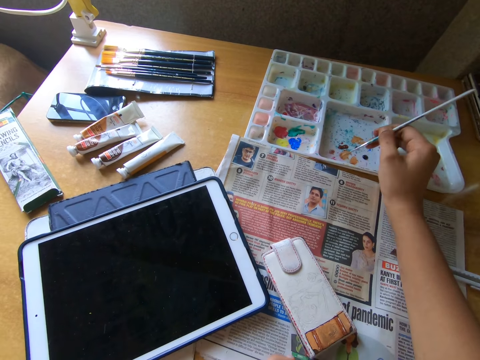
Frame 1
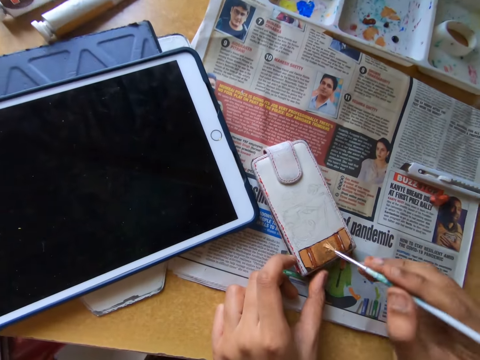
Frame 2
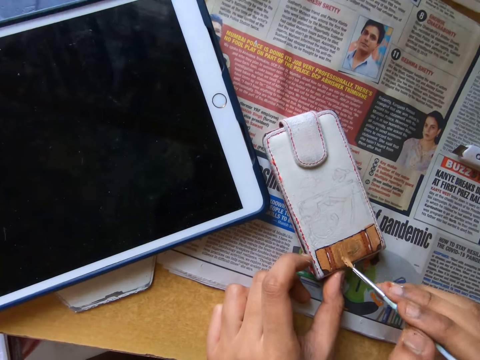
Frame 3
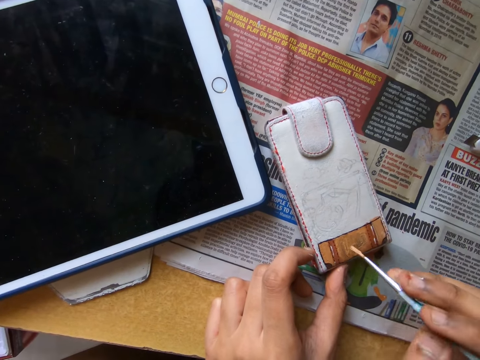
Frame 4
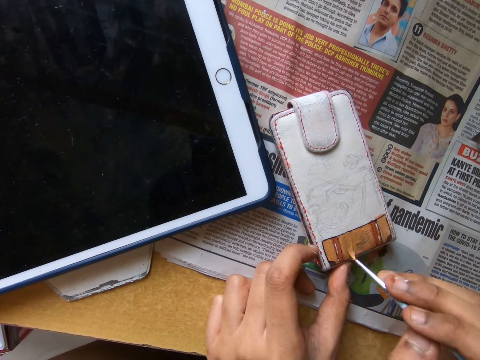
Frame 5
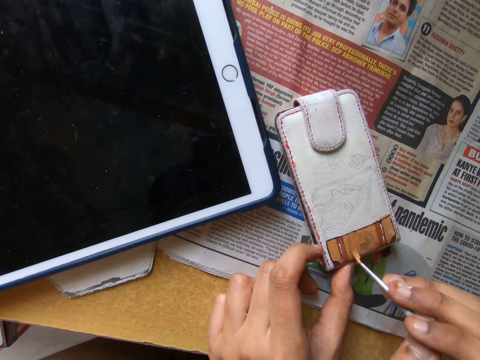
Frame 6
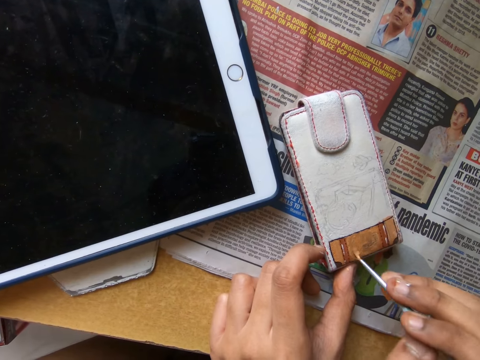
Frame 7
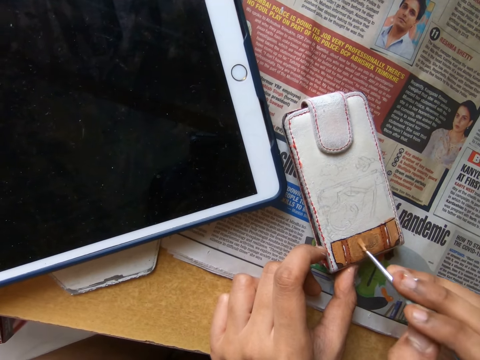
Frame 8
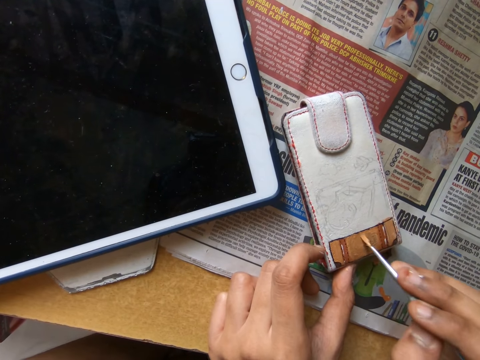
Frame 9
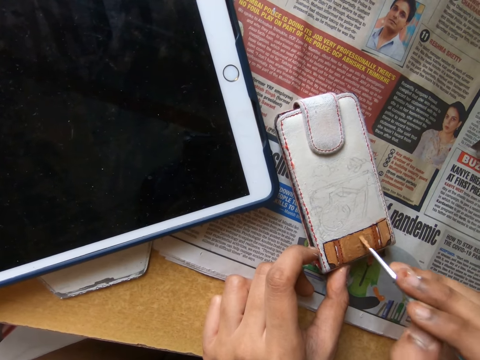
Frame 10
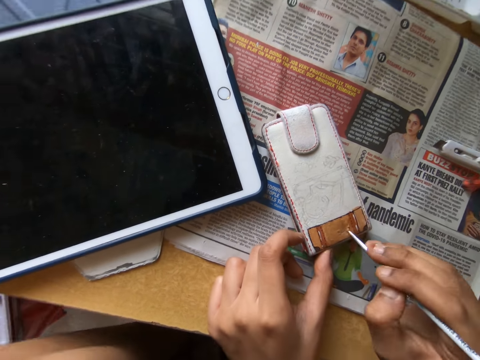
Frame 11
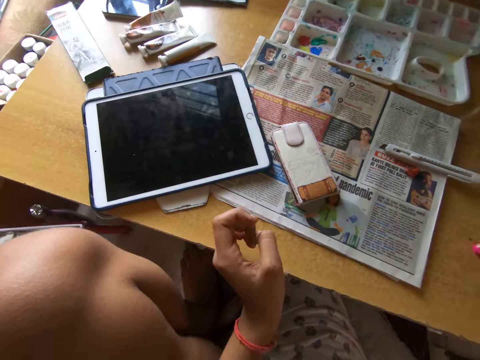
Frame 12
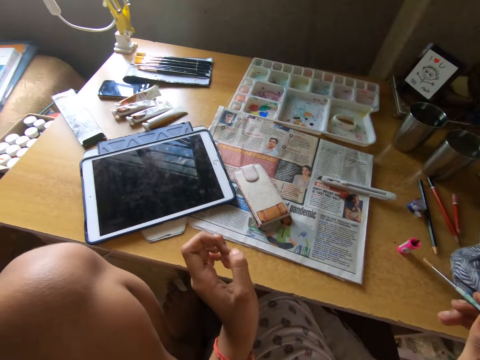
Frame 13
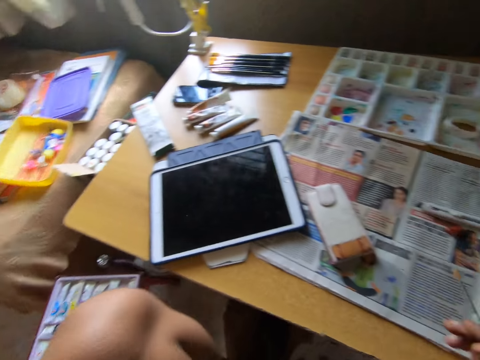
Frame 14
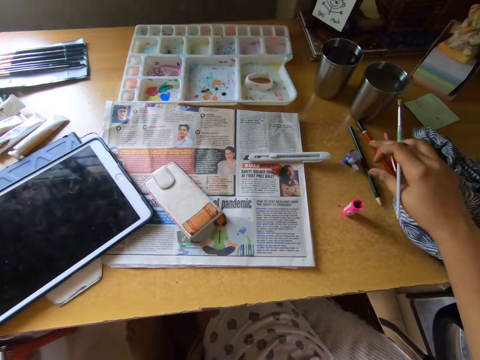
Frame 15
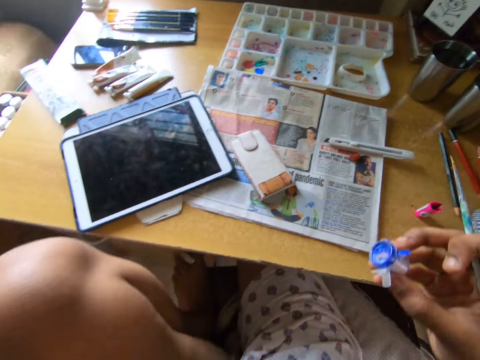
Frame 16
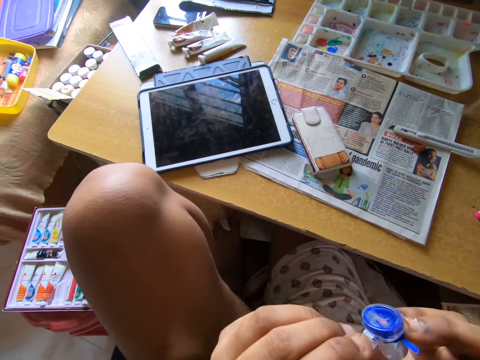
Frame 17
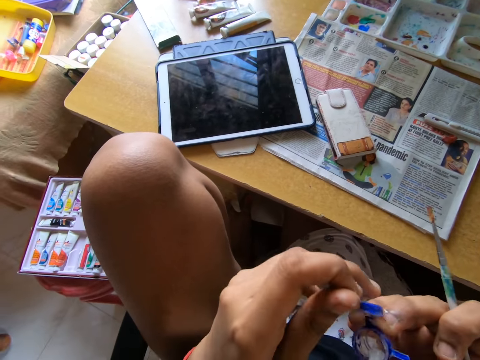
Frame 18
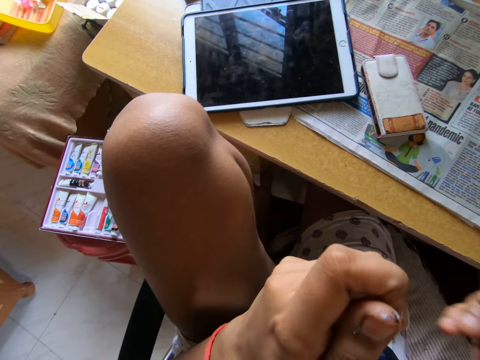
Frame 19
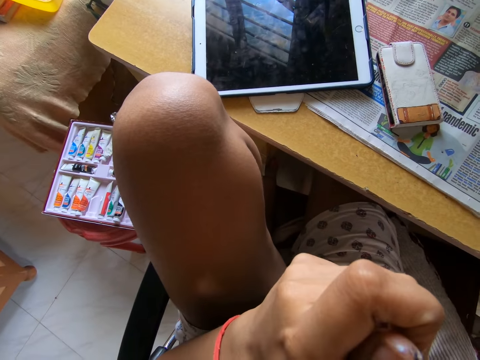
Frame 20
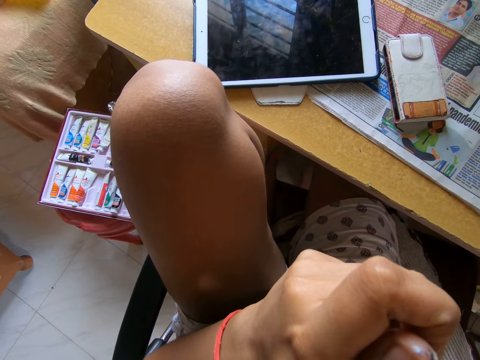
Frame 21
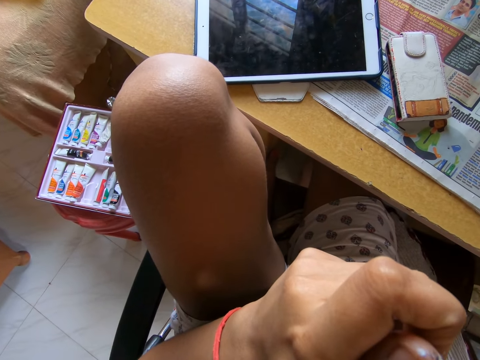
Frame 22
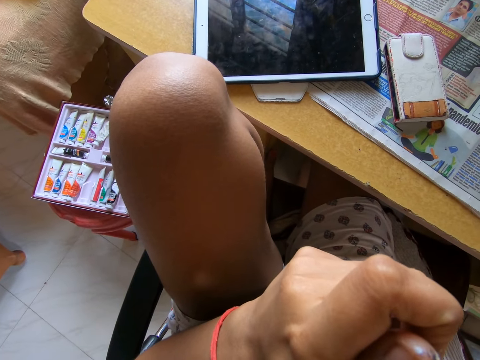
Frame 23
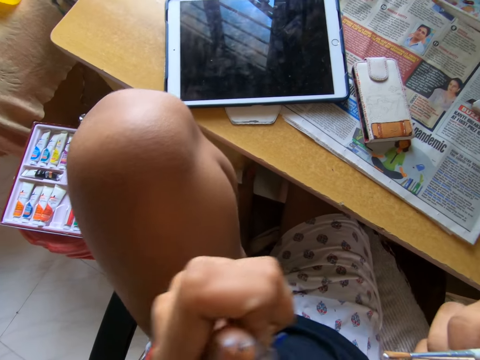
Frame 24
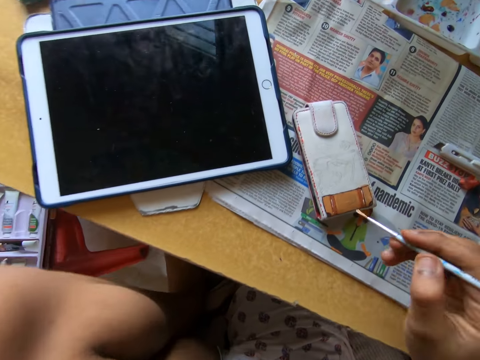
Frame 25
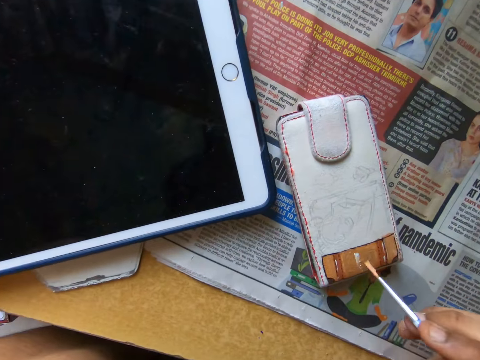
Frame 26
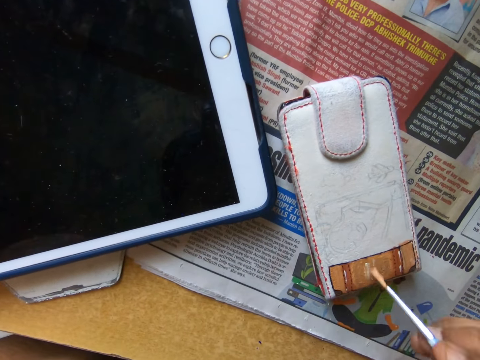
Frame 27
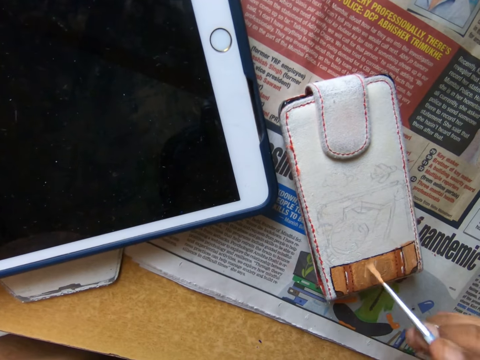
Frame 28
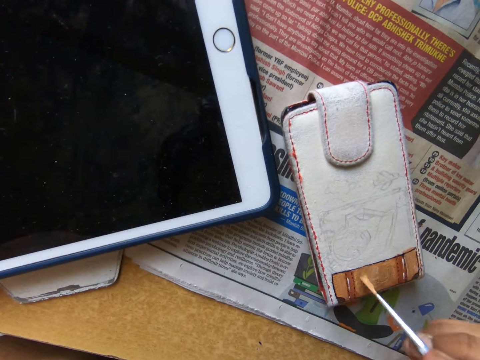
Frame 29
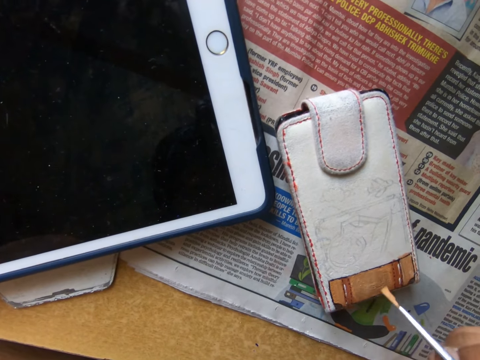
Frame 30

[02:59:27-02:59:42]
The camera wearer paints the pouch on the table with the paintbrush in his right hand. He looks around a room. He picks up a paint container or bottle from the table with his right hand. He opens the paint container with both hands. He scoops paint from the paint bottle with the paintbrush. He paints the pouch on the table with the paintbrush in his right hand.

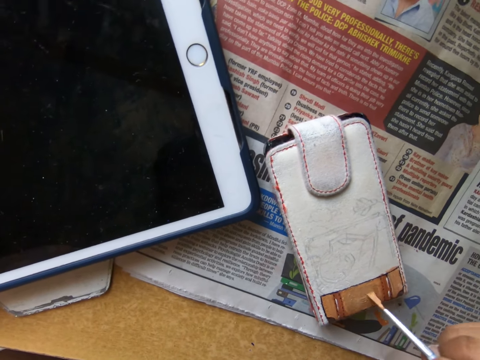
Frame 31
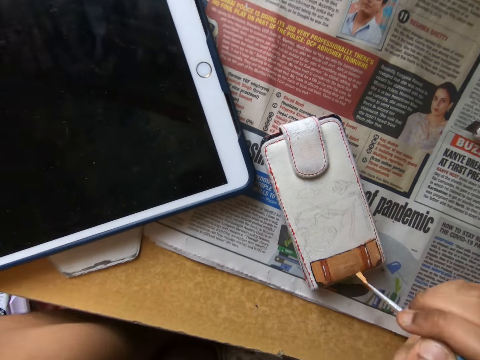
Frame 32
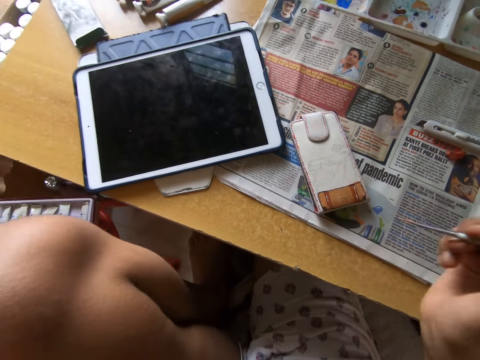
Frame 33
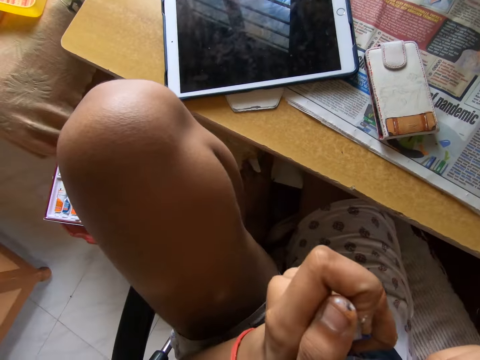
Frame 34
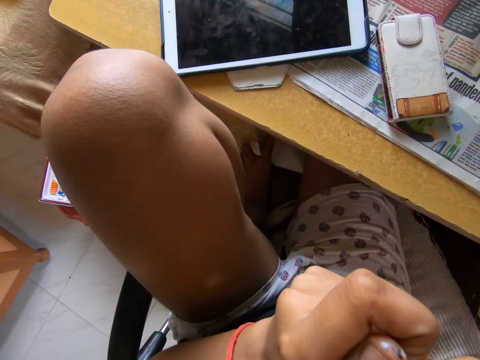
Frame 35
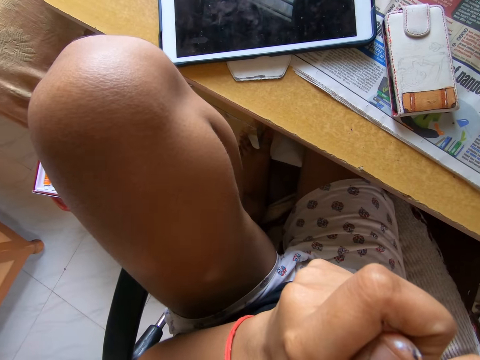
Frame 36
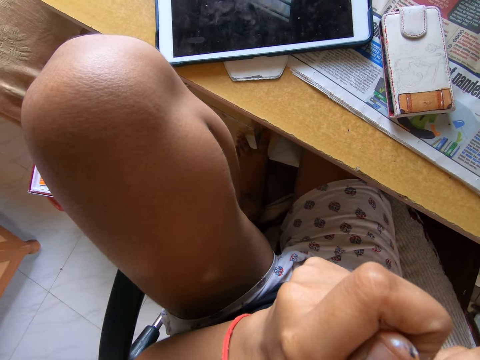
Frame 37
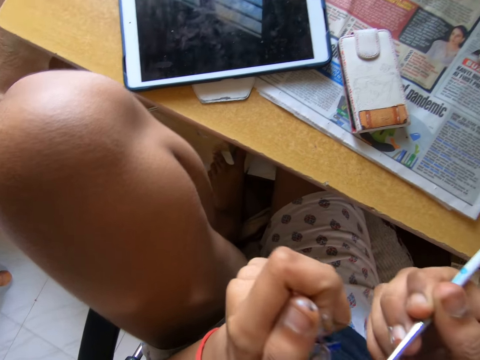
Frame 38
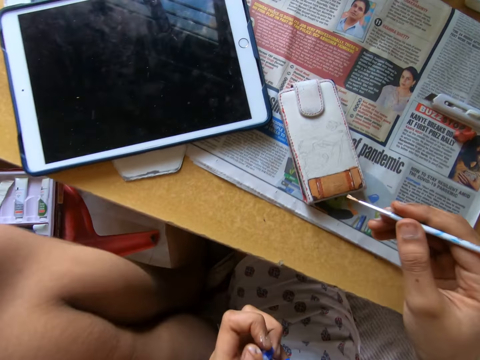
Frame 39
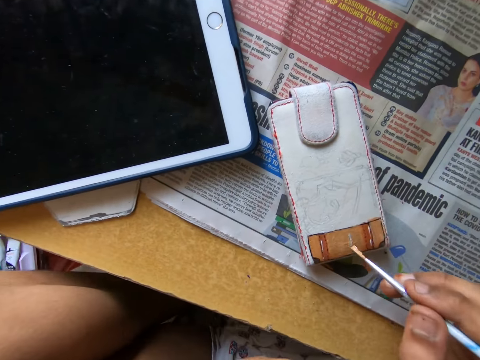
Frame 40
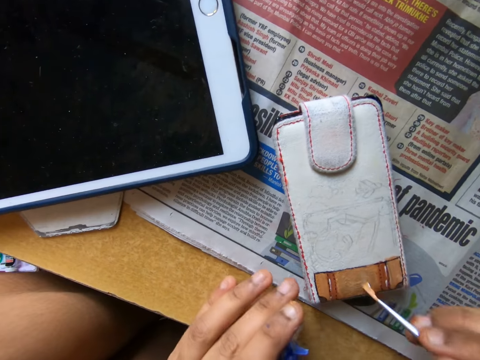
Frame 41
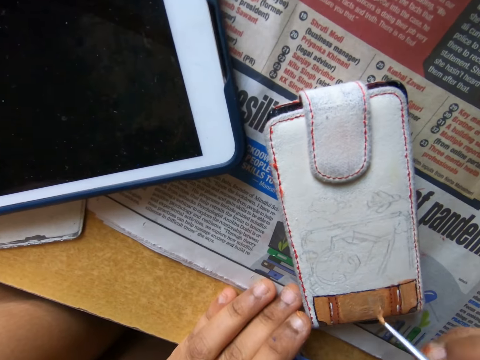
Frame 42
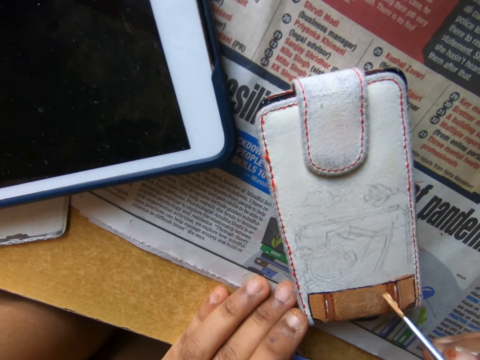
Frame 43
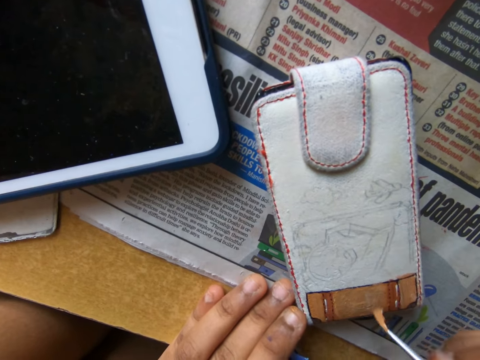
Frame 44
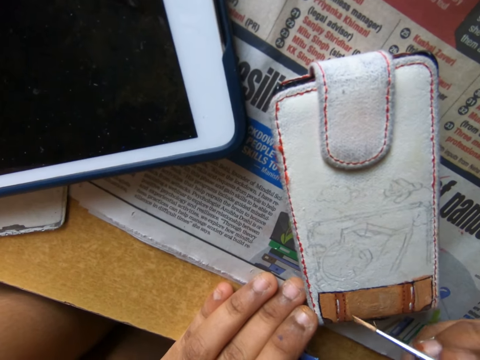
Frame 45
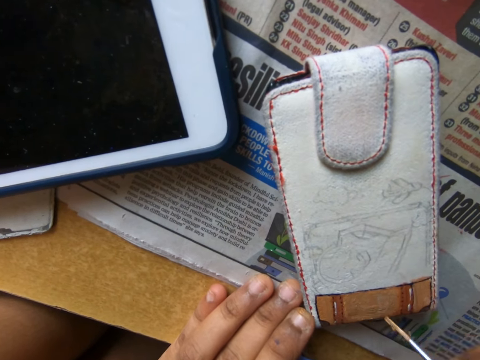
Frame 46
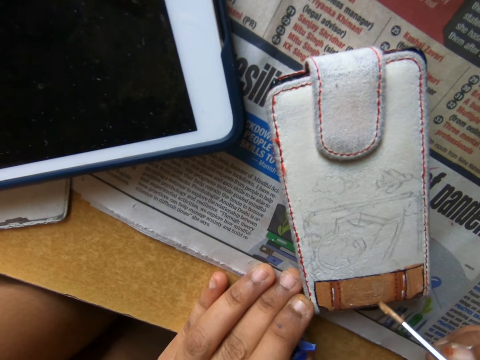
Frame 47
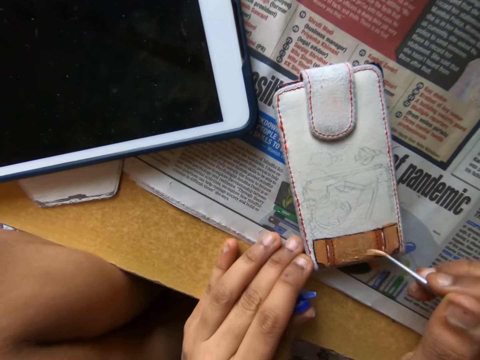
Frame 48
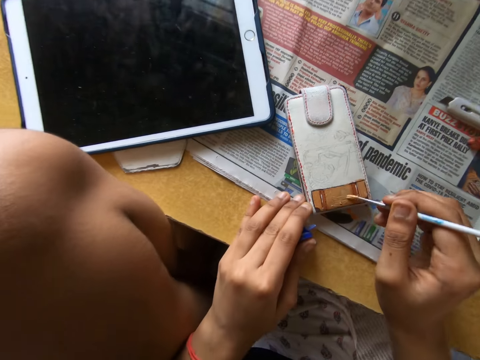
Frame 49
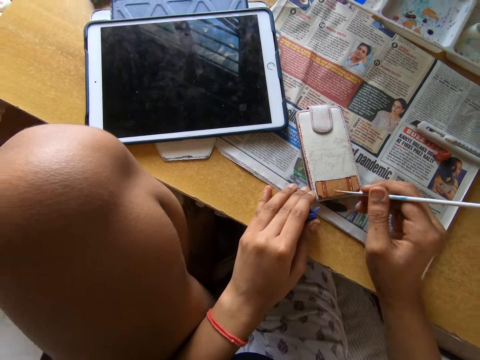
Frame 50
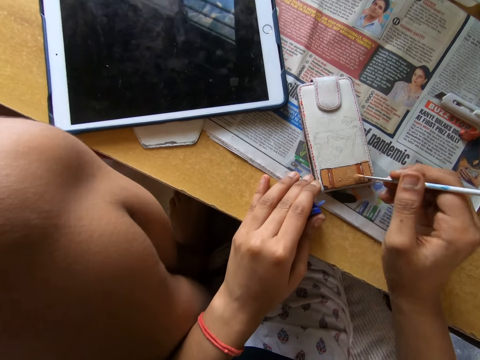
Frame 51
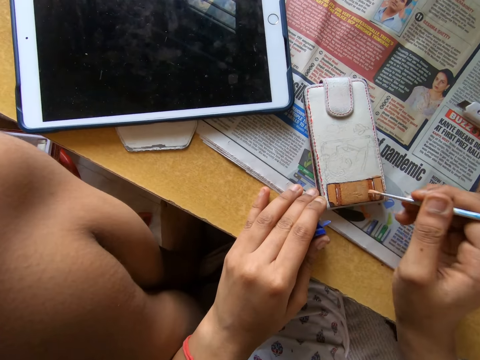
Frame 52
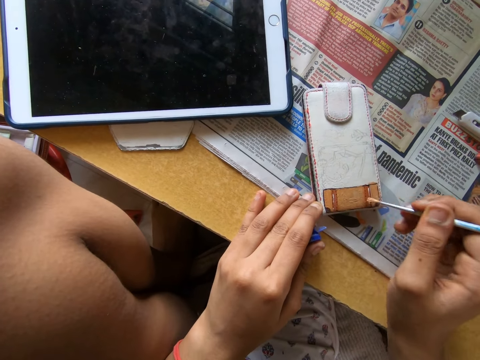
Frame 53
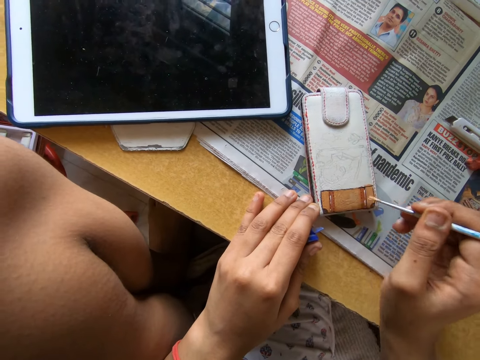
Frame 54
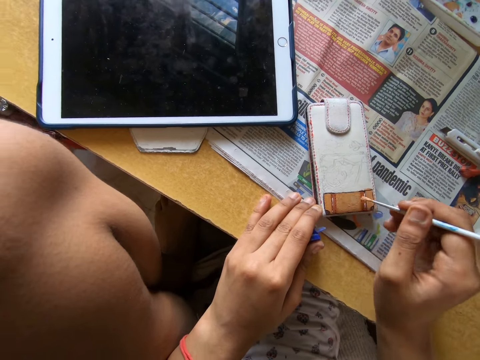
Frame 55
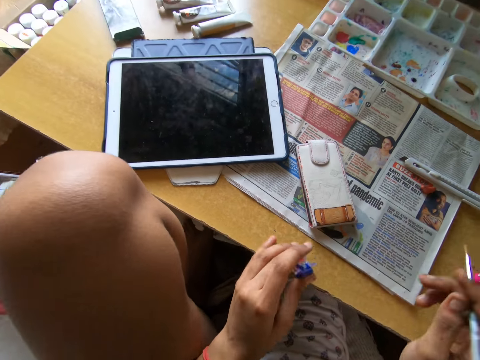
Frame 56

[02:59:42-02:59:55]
The camera wearer scoops paint from a paint bottle with a paint brush. He paints a pouch with the paint brush. He touches the pouch on the table with his left hand.
